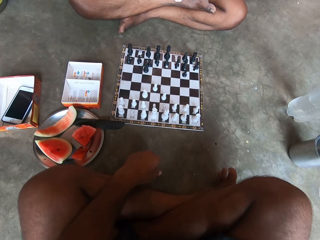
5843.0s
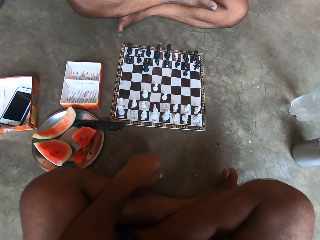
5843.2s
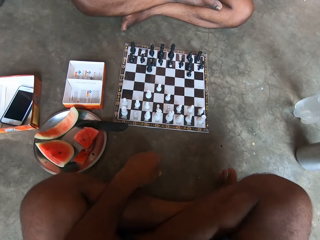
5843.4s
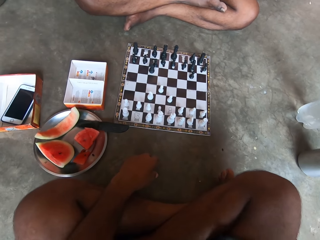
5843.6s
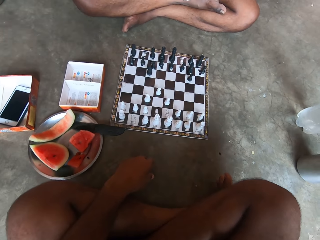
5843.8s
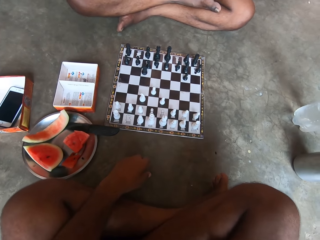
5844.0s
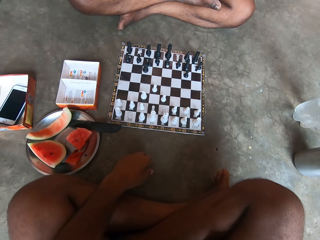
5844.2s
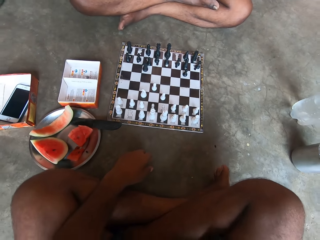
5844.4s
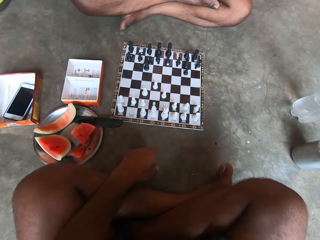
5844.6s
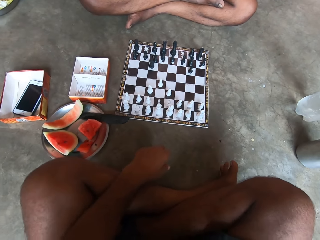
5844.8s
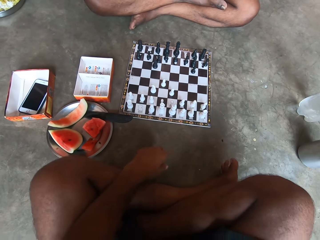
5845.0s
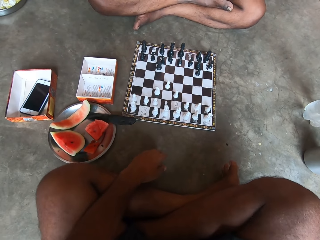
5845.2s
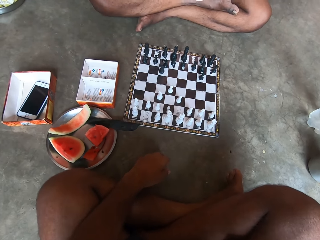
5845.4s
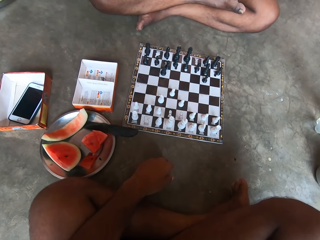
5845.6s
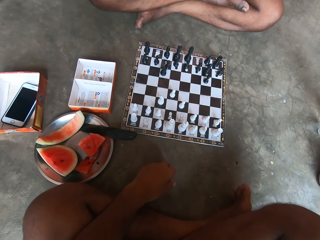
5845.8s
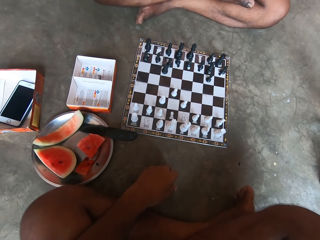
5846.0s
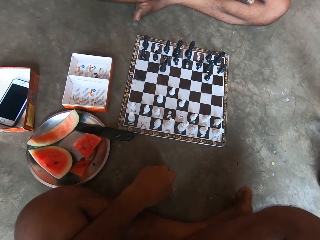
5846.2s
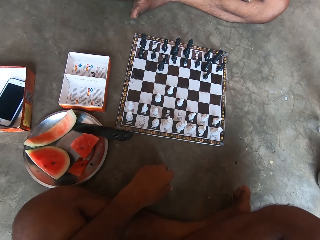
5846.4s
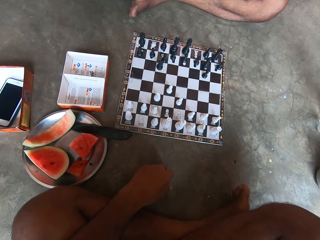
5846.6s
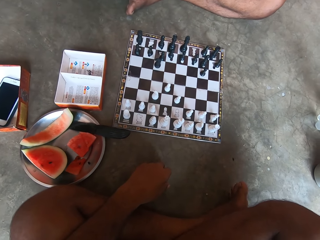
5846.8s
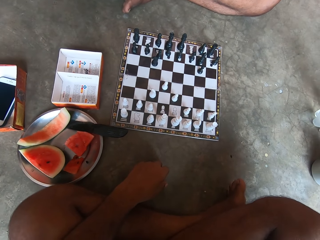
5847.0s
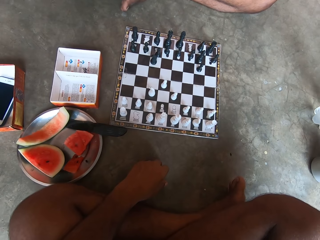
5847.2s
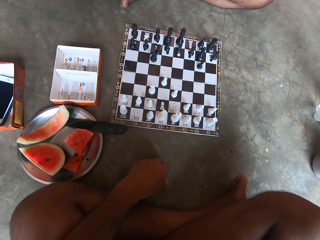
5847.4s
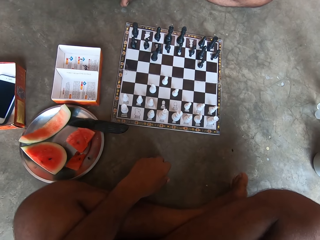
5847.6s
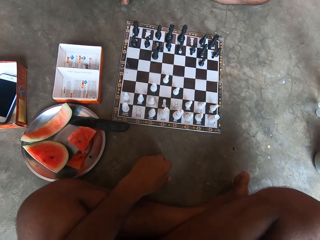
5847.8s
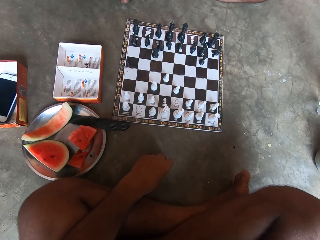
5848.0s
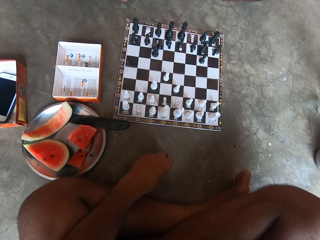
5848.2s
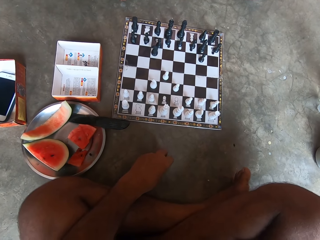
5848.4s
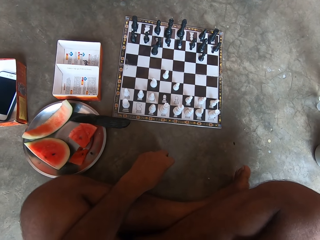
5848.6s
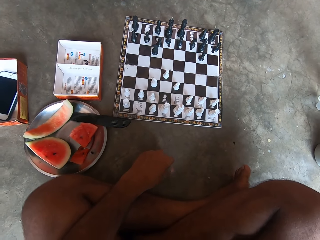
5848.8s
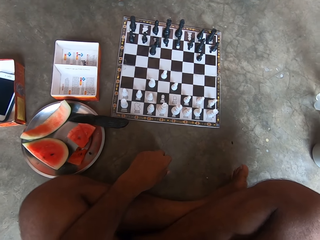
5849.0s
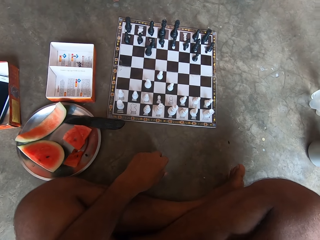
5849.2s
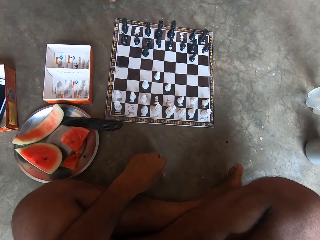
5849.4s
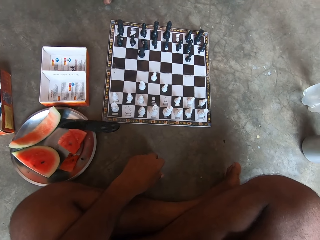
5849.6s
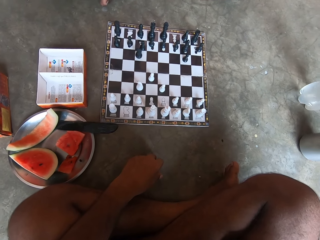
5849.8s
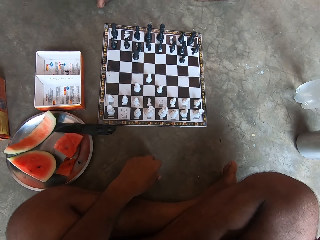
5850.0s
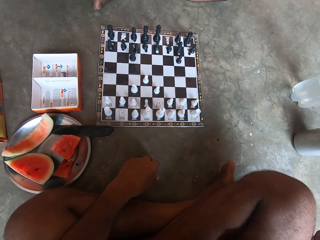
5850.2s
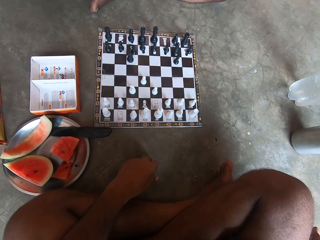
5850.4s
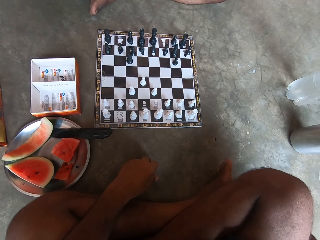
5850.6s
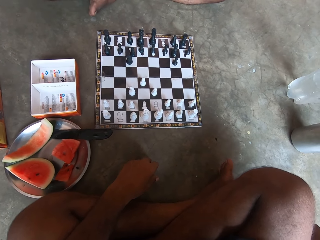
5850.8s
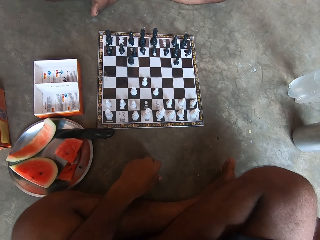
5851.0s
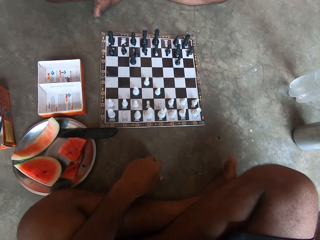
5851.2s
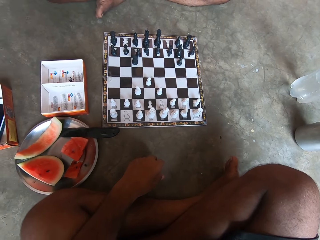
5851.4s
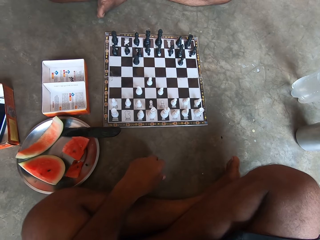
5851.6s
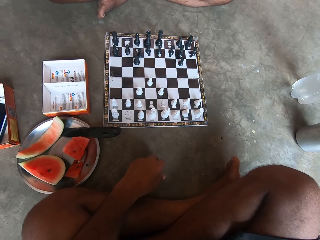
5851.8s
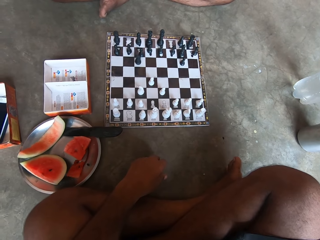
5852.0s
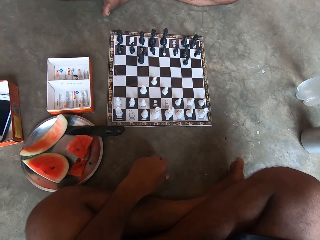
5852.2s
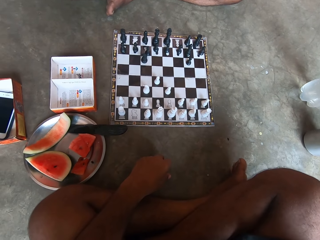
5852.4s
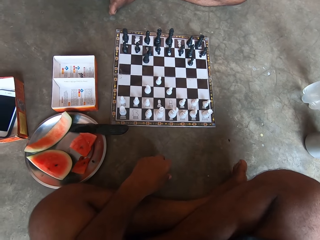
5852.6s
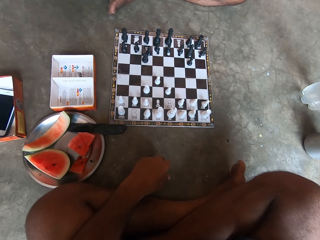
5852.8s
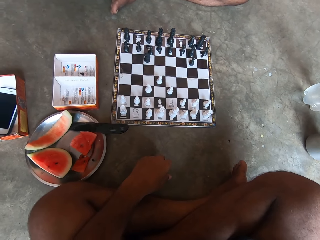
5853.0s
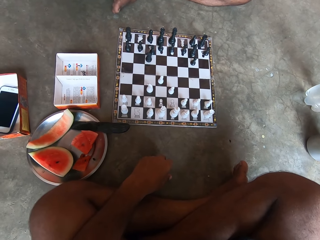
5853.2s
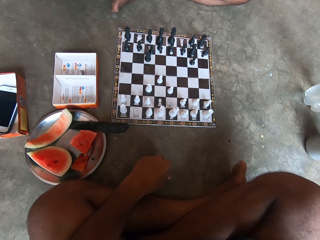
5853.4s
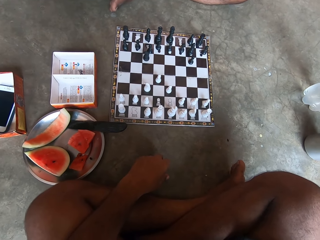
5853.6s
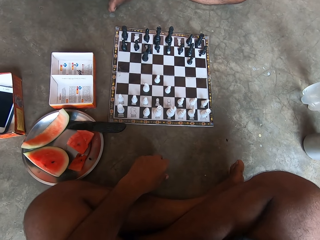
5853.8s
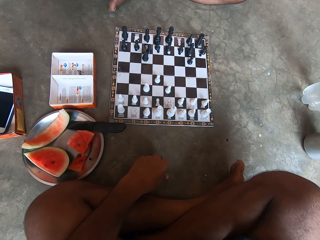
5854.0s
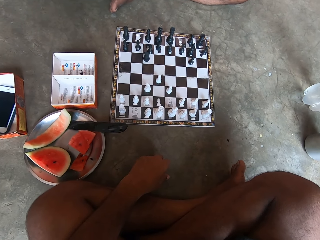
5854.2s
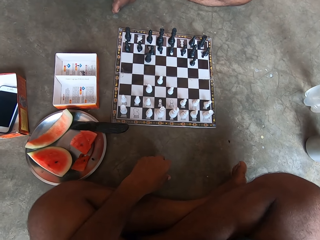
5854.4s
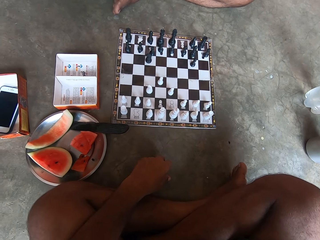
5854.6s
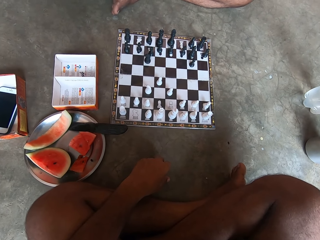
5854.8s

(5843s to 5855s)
A man looks at the chess board.

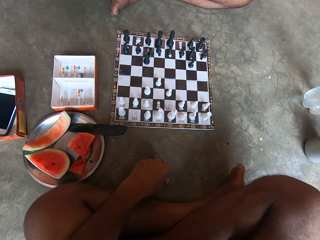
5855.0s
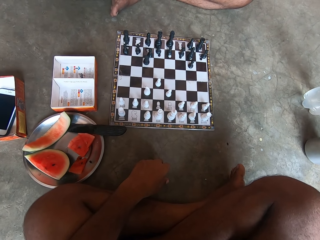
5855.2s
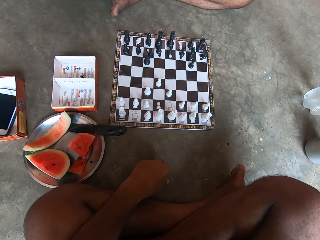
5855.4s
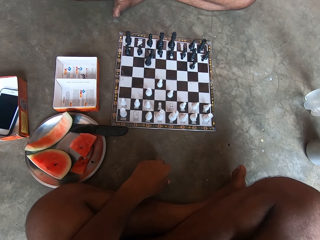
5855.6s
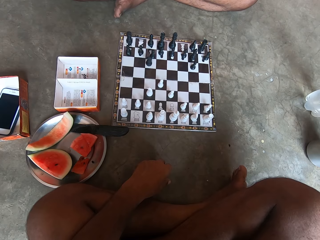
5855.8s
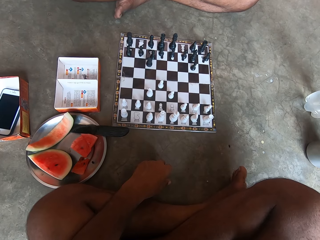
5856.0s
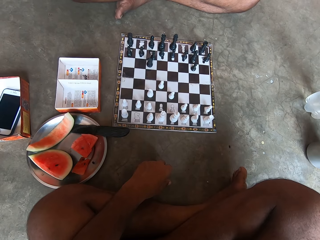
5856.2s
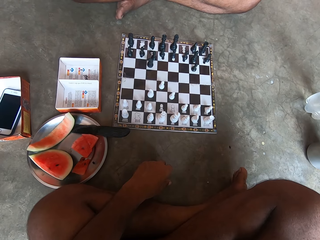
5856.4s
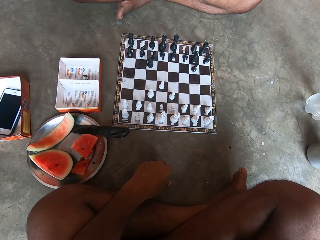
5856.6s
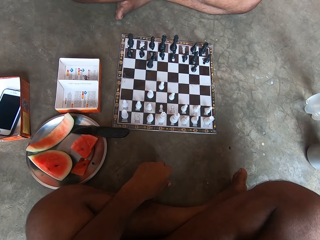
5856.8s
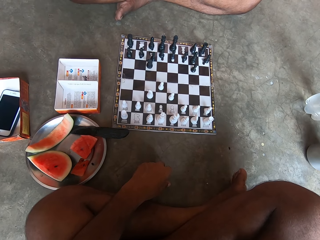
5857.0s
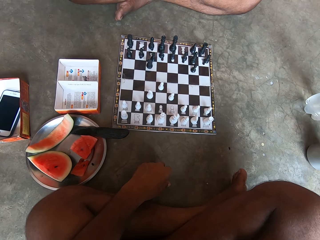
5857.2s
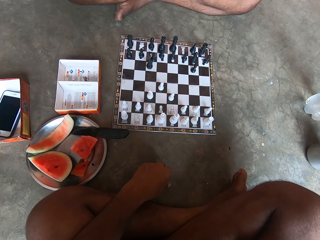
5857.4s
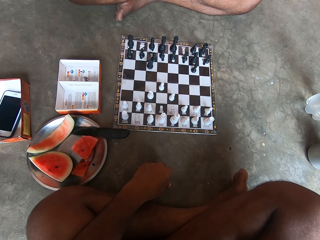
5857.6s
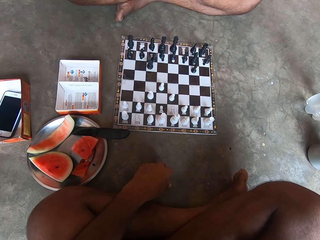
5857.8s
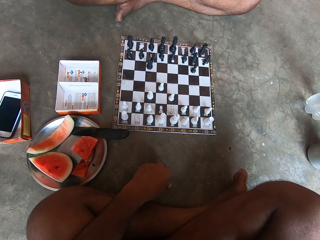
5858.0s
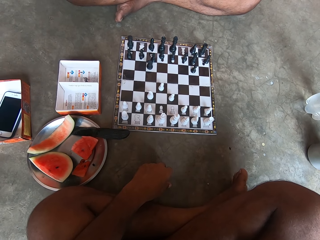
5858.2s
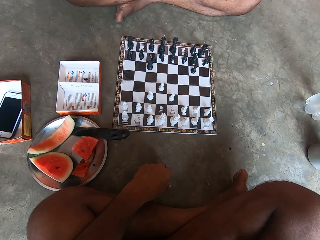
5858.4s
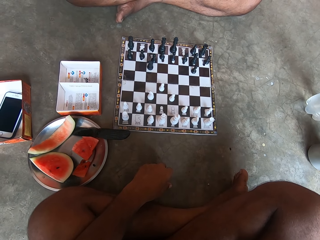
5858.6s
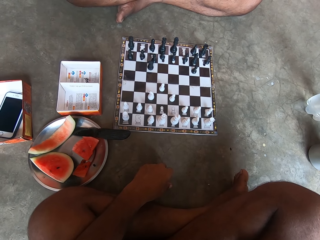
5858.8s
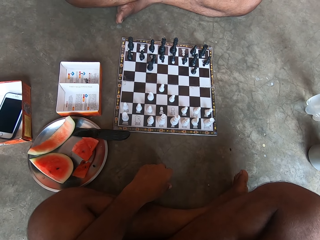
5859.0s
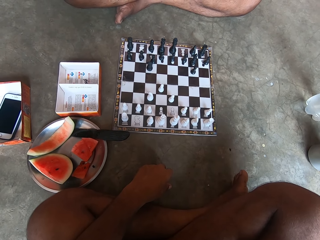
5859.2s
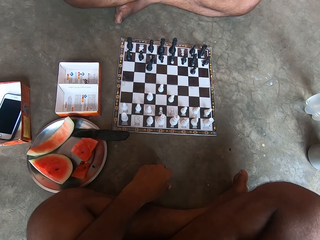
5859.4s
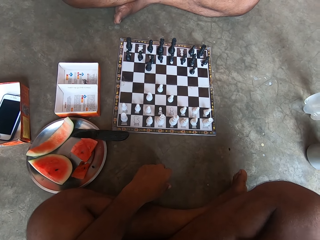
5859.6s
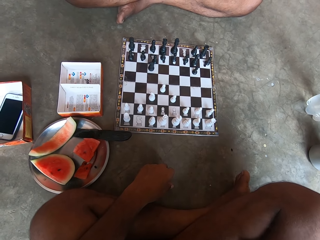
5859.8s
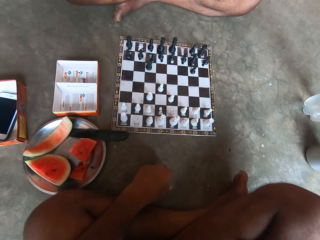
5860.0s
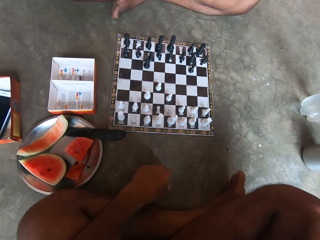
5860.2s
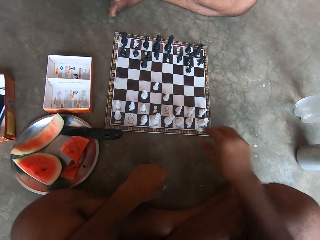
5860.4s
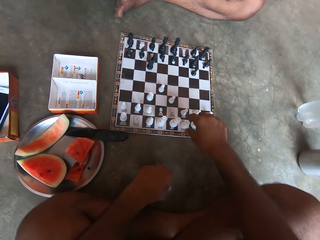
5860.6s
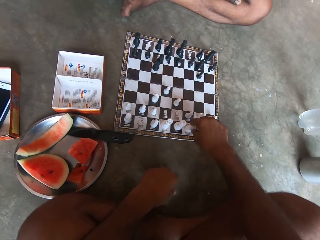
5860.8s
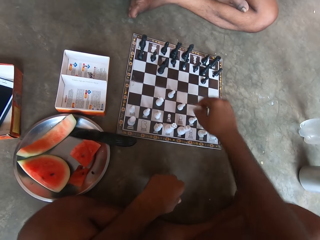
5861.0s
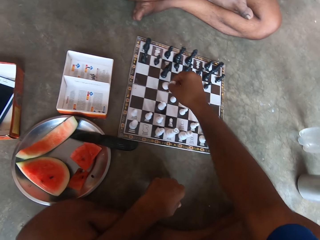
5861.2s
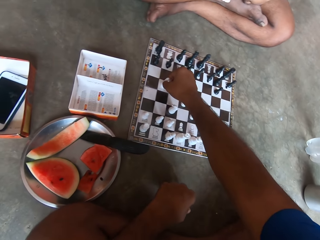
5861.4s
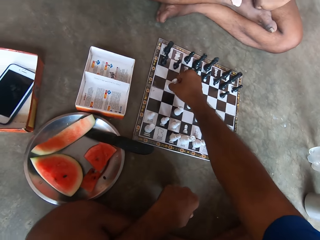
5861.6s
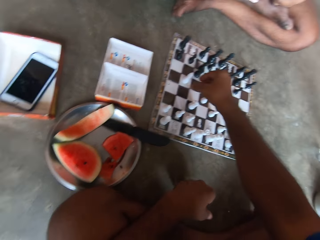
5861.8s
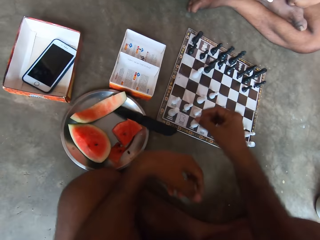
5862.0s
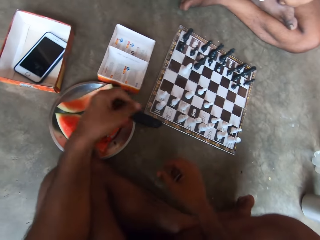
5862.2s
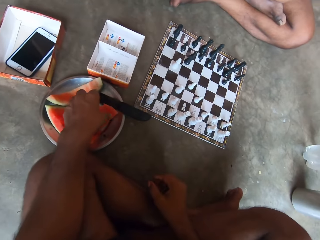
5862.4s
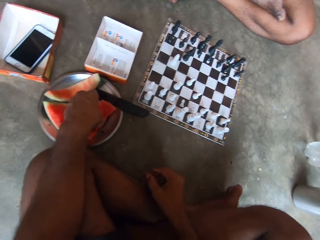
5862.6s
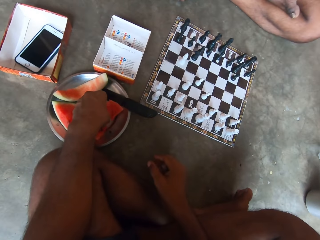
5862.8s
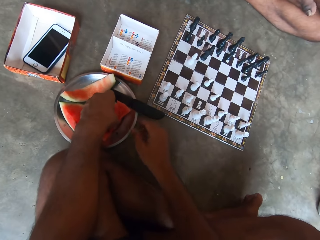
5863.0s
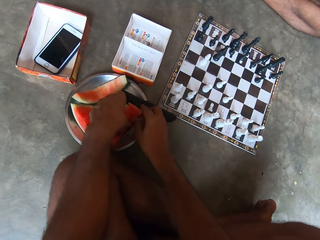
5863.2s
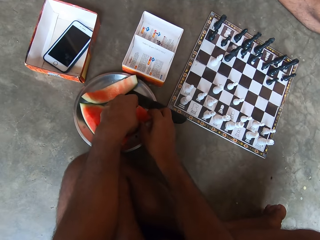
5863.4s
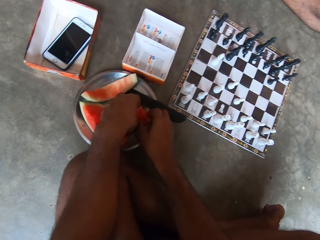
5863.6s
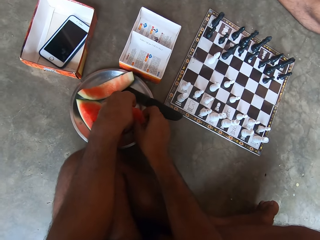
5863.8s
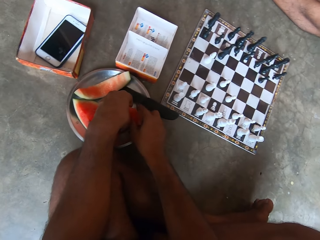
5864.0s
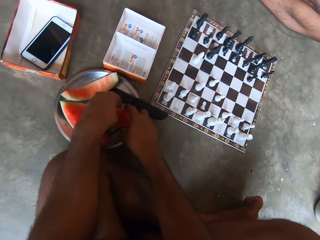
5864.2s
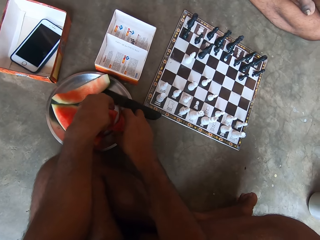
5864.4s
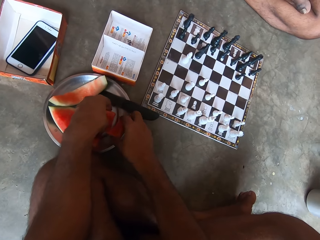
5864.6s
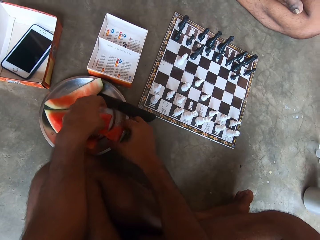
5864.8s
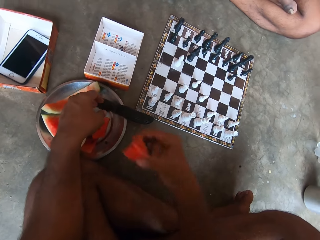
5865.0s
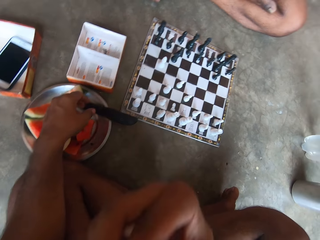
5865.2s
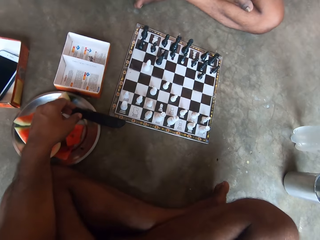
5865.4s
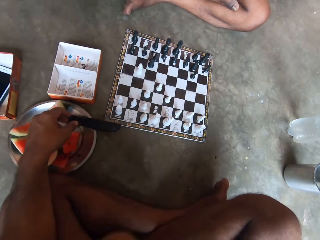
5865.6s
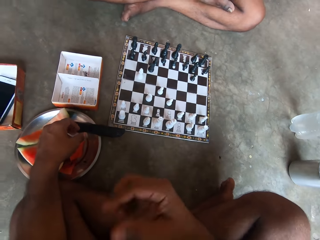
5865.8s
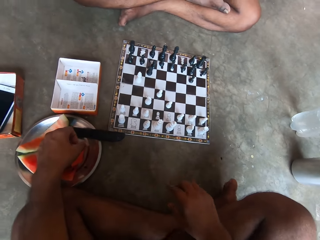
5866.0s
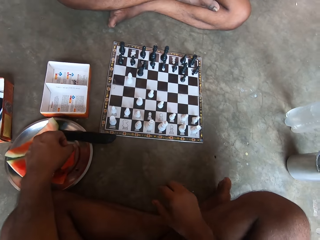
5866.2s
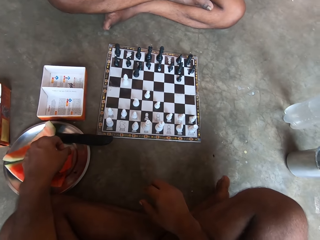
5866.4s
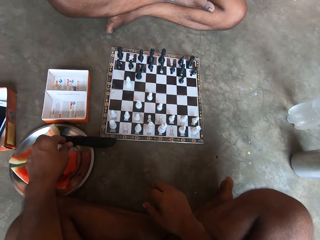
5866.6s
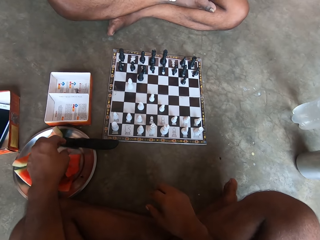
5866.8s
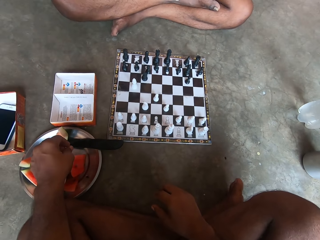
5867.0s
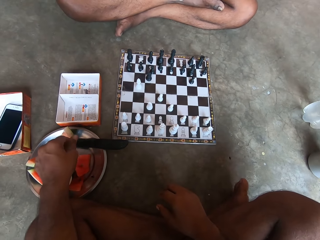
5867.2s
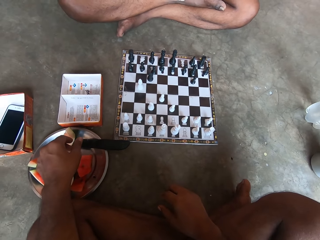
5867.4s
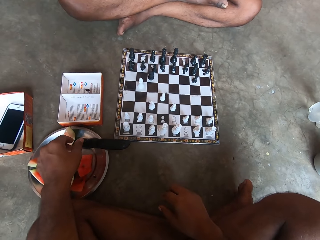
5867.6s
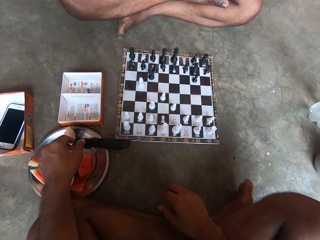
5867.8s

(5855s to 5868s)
A man moves the chess. The camera wearer moves a chess piece on the chess board. The man picks up the watermelon and puts the watermelon in the mouth. The camera wearer eats the watermelon. The man looks at the chess board.
